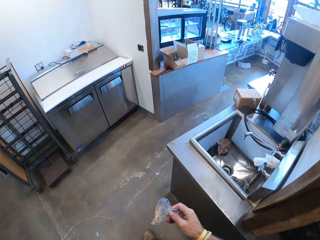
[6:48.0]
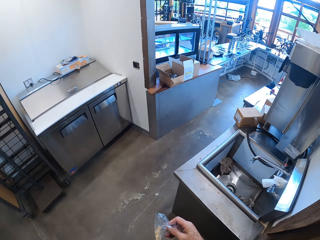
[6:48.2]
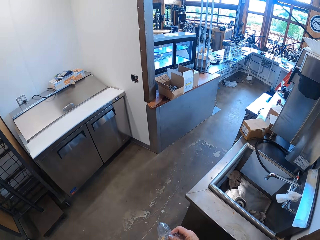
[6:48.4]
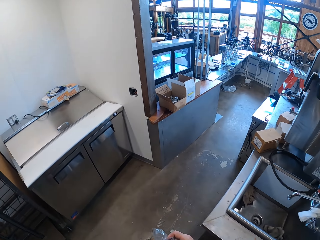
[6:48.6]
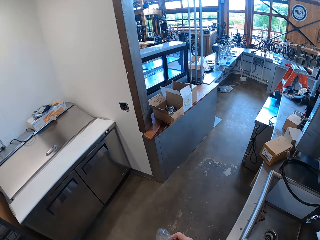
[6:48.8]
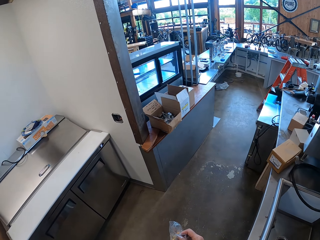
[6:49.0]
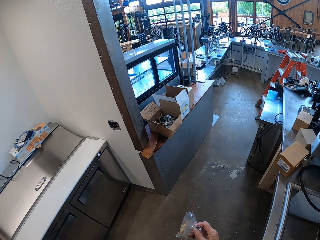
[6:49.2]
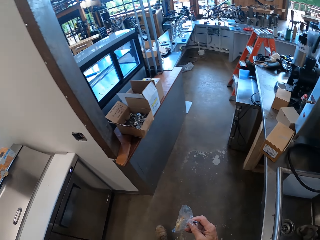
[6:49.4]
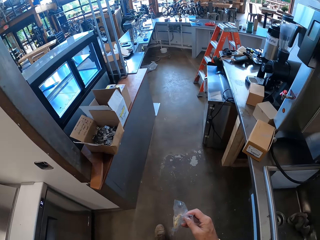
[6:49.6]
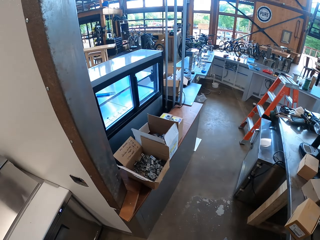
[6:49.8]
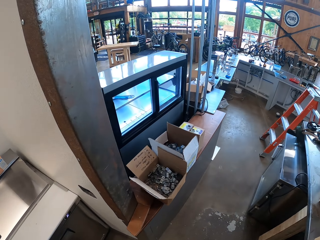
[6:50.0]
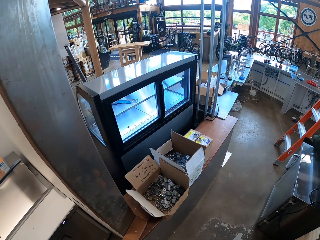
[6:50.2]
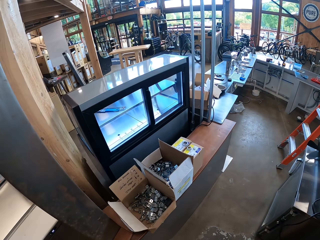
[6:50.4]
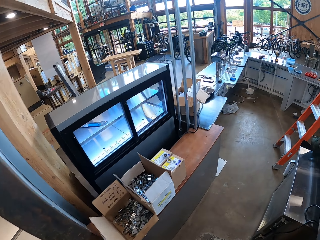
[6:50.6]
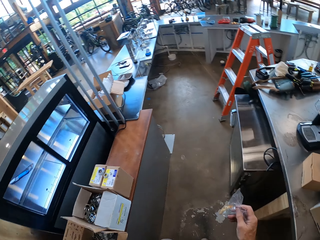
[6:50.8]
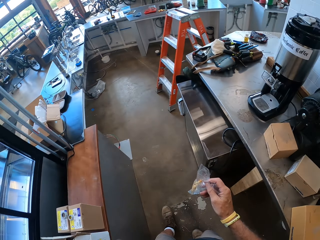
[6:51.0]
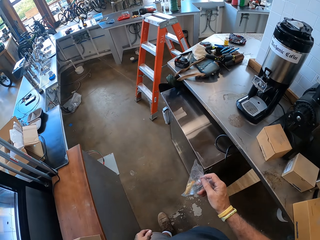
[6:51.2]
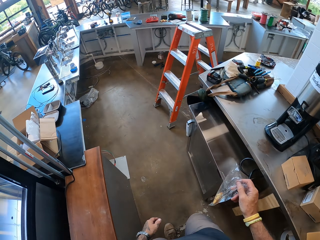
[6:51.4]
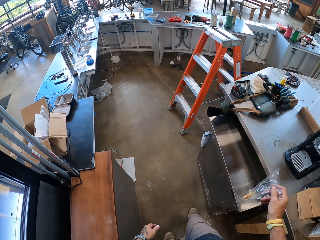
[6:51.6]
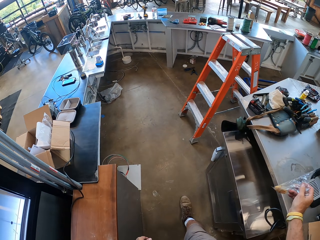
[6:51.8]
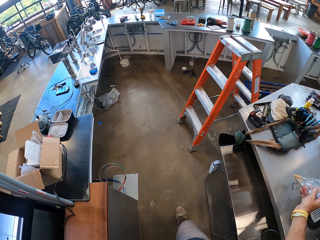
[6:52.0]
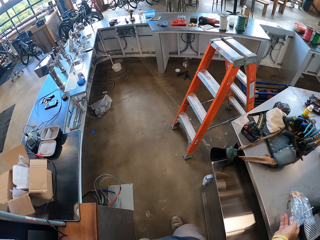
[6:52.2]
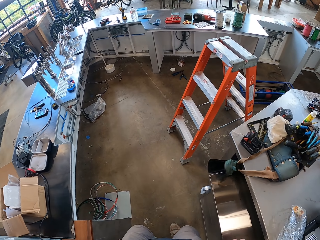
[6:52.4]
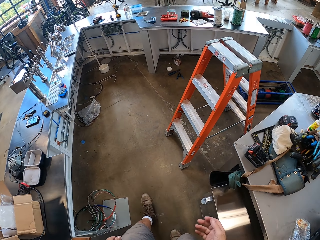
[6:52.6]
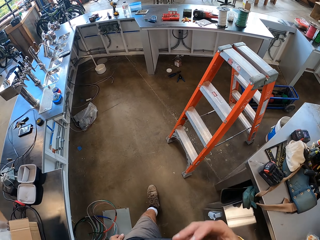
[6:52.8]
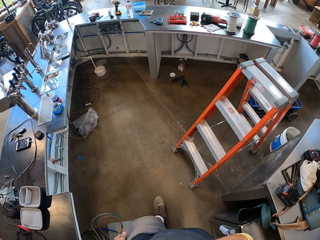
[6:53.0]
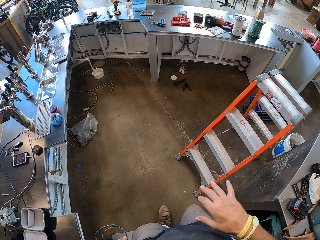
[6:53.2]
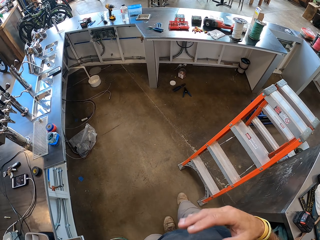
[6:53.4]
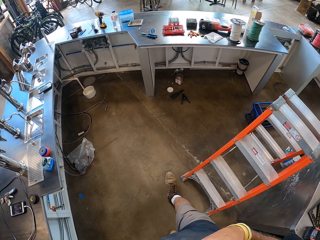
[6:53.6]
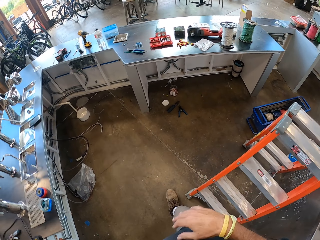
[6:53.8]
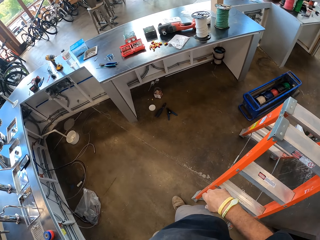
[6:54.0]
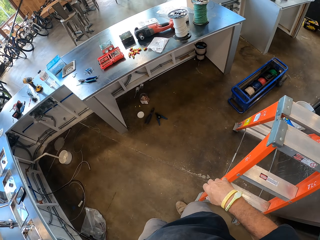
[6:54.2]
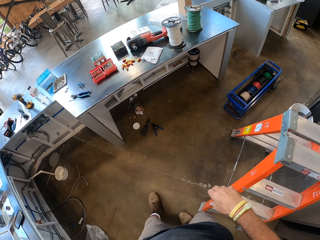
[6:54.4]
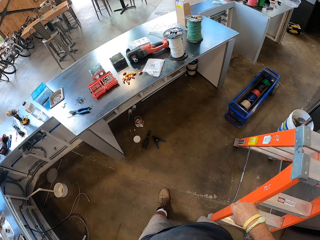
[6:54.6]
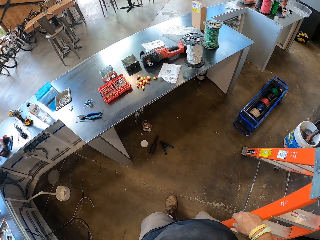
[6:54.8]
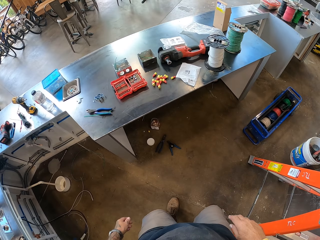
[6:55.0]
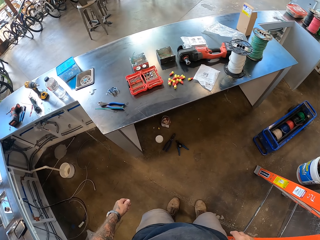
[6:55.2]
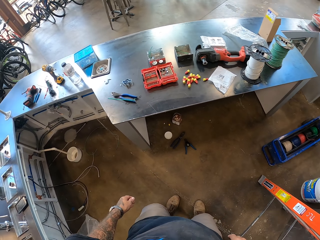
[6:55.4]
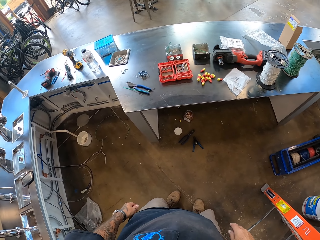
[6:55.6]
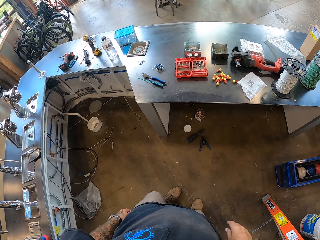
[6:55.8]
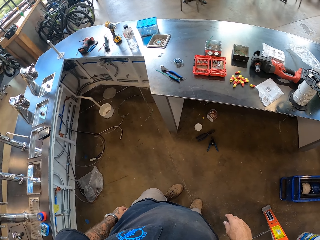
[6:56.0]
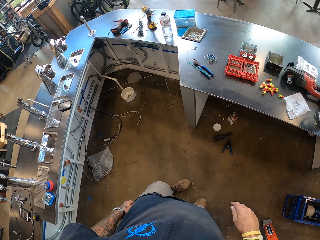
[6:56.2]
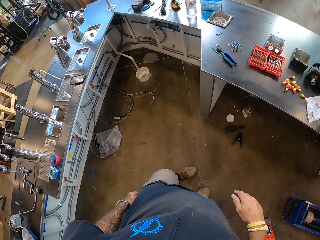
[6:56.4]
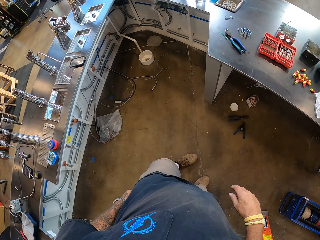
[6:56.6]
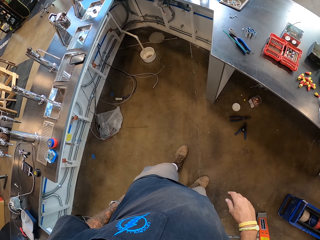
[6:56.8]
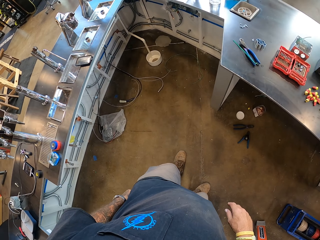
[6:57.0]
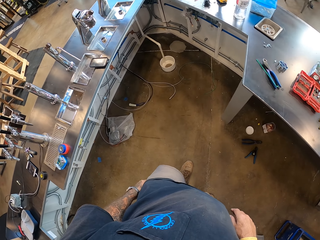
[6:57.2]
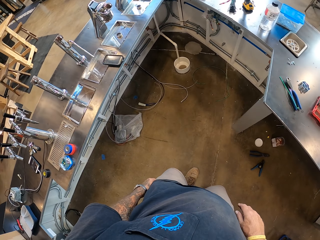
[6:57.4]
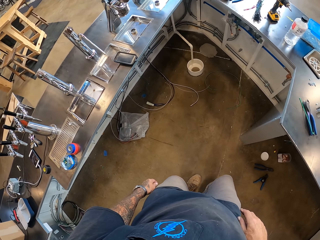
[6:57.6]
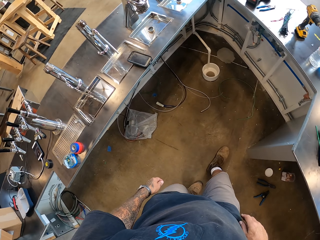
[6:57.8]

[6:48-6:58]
The camera wearer walks. They put a polythene of cookies aside on the counter top. They wipe the clothes. They move. They stand.

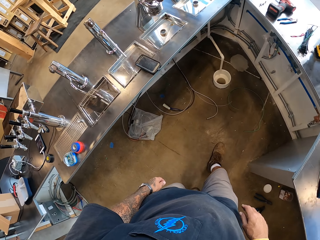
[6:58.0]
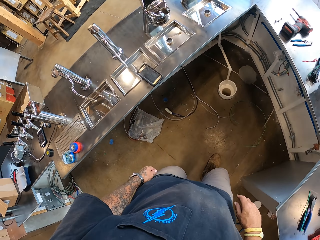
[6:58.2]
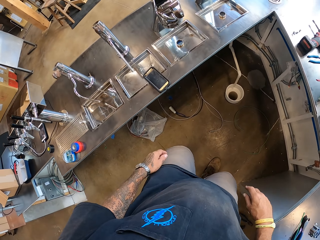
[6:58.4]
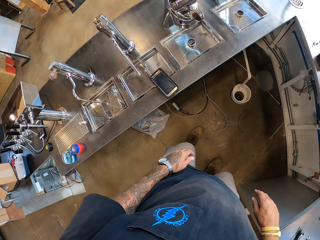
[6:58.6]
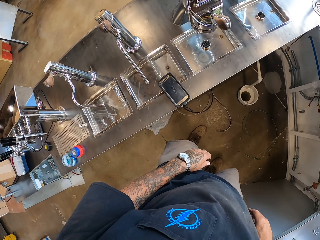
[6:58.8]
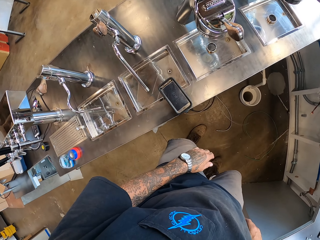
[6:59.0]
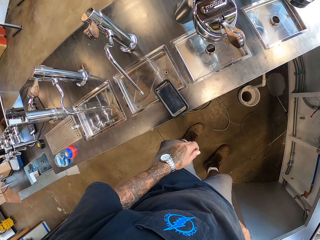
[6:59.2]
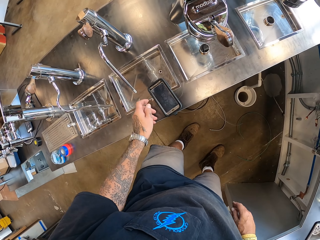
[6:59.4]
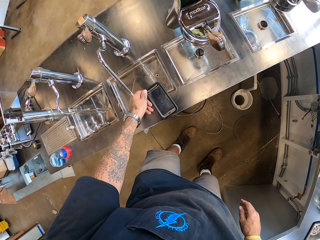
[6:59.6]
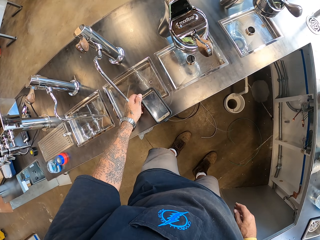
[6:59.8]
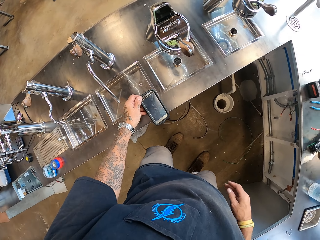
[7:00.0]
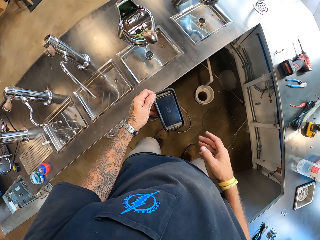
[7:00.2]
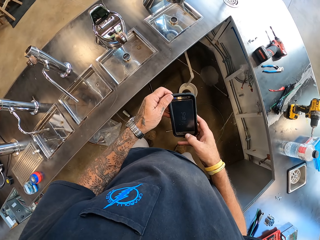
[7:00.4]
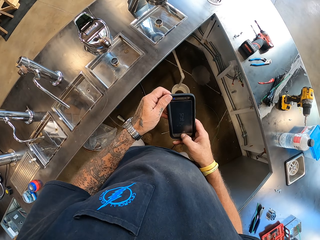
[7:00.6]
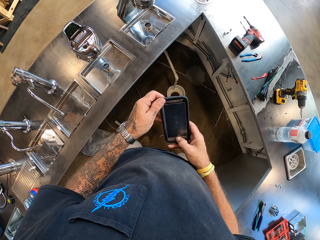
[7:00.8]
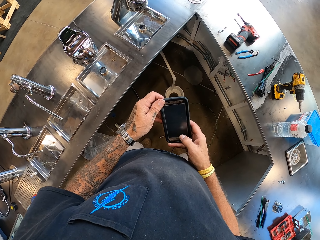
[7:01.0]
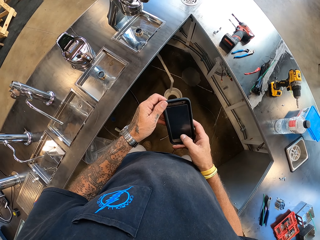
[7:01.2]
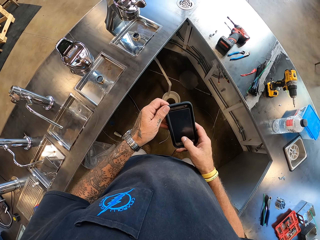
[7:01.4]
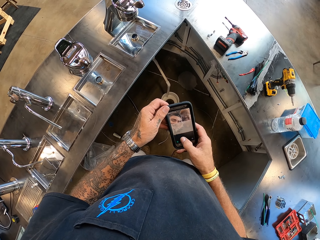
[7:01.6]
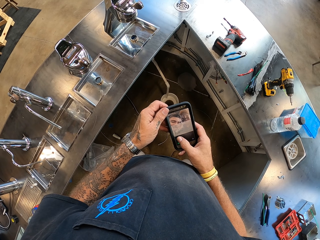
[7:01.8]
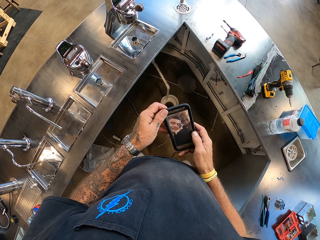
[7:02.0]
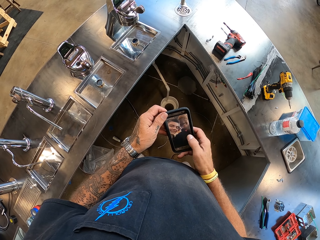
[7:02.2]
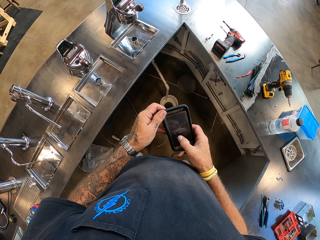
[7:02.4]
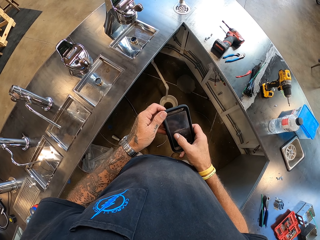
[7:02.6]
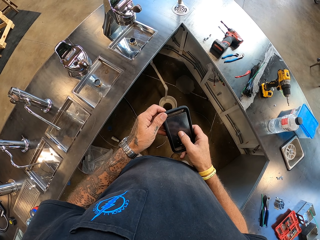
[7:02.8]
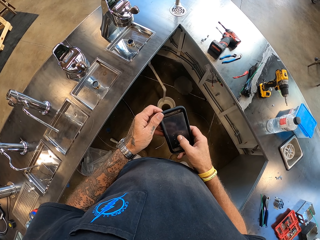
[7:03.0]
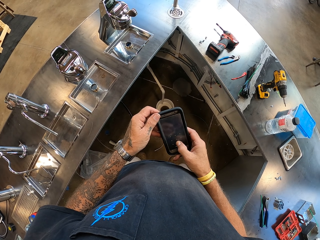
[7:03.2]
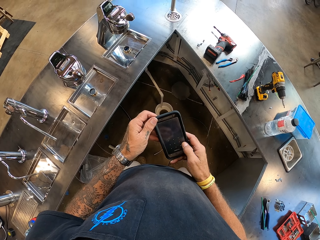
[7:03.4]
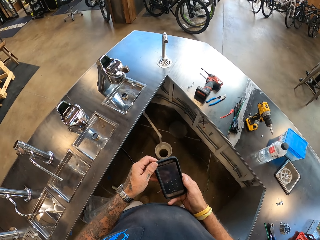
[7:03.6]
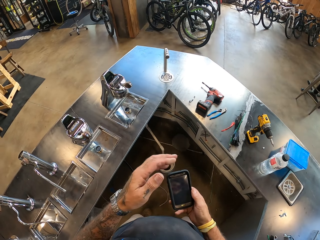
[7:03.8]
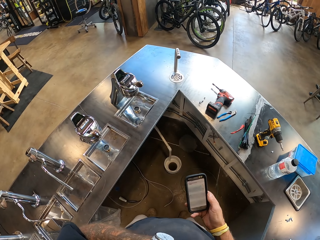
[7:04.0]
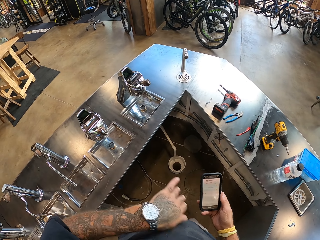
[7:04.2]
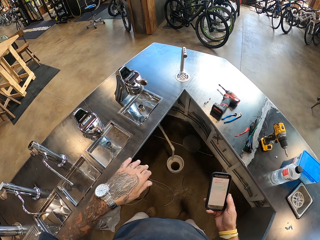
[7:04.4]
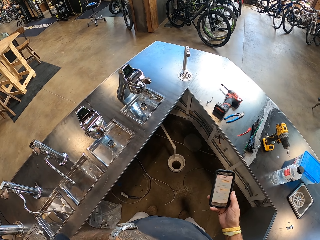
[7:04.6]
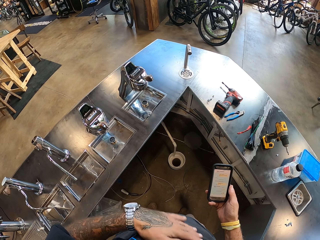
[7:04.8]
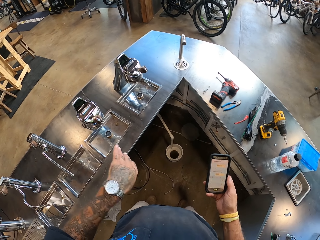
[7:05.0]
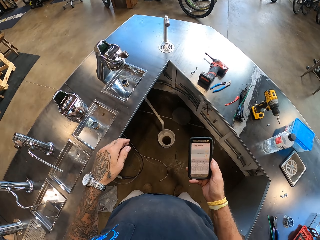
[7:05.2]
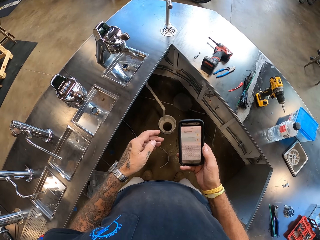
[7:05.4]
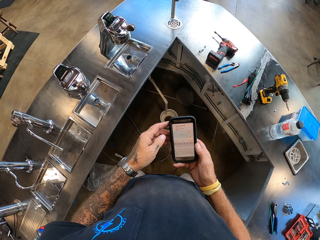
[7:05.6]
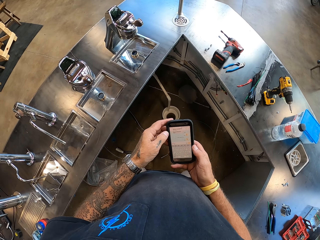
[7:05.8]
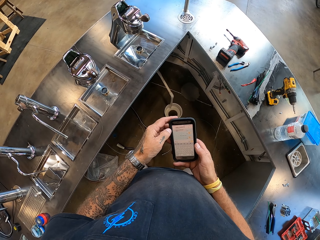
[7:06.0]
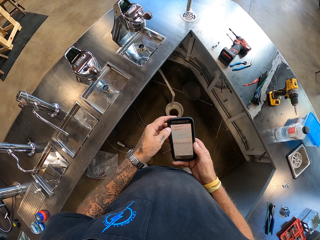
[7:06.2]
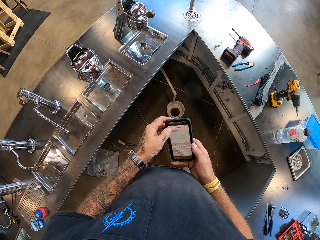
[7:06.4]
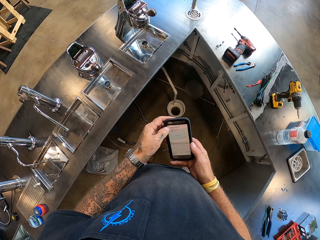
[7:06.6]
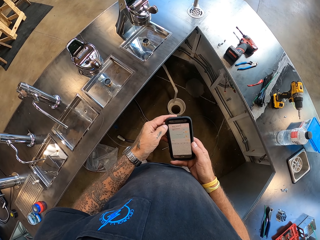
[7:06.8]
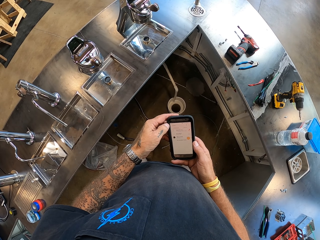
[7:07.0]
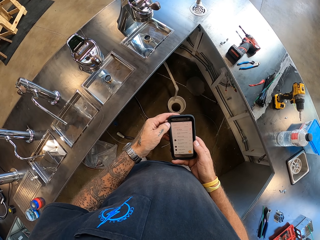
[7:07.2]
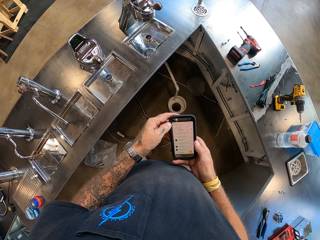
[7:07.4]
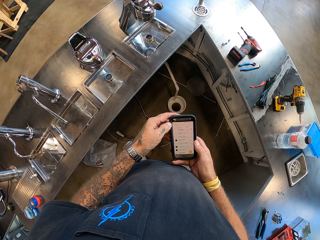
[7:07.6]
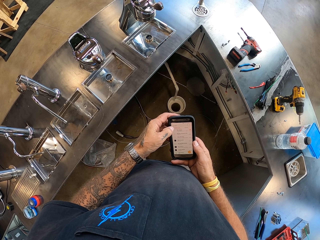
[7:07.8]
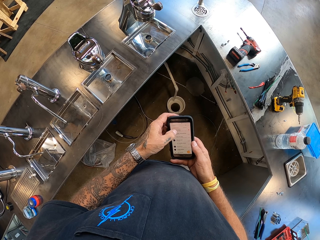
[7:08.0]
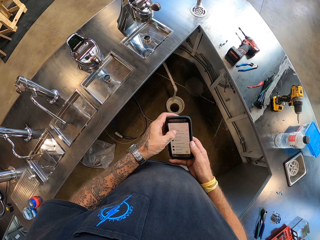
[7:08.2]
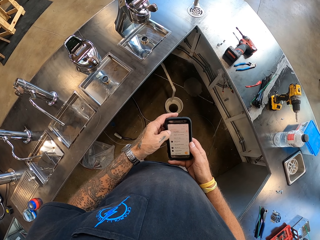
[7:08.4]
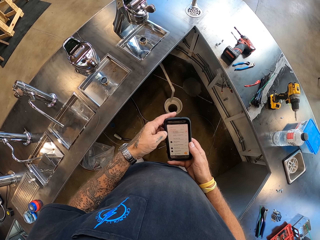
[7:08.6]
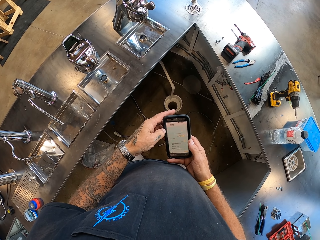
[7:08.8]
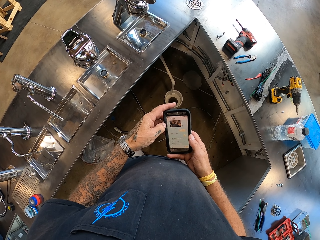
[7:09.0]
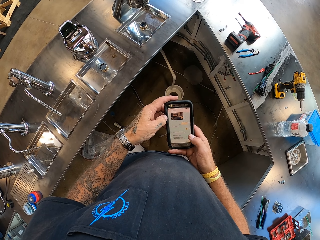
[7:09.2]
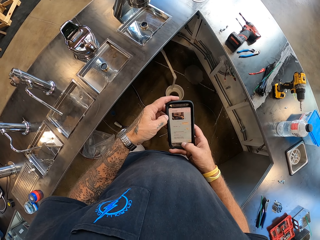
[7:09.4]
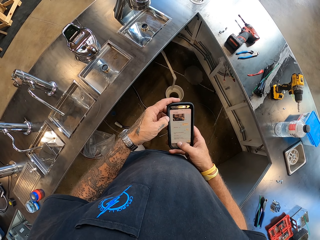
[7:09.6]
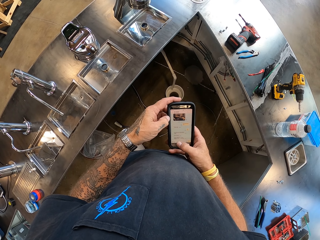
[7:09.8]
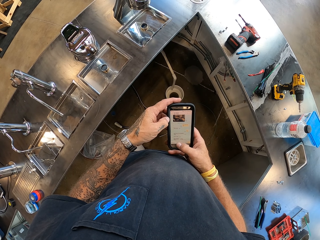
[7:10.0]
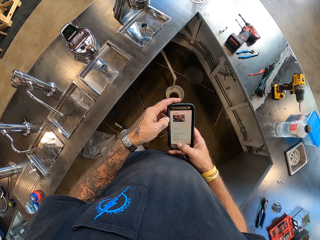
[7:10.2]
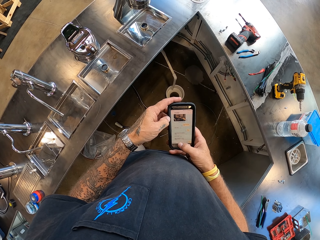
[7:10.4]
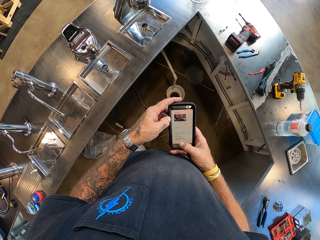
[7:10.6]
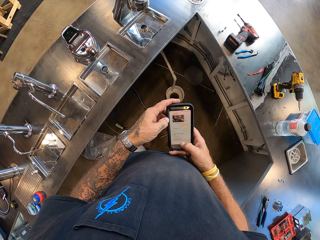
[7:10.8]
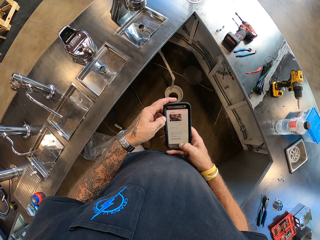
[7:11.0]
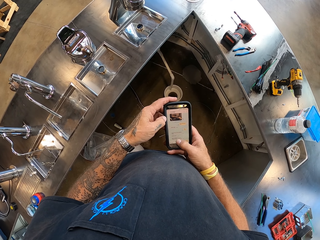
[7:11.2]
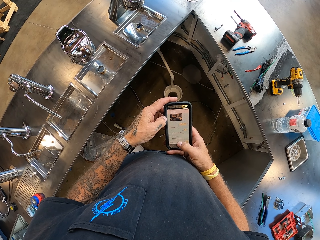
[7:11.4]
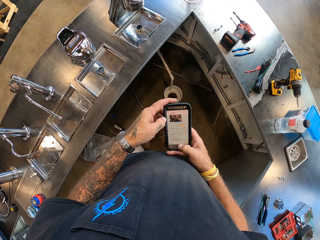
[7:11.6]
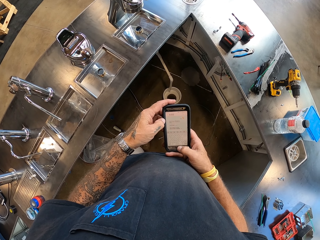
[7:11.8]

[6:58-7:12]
The camera wearer walks. They pick up the phone. They touch the phone. They wipe the t-shirt. They hold the phone. They touch the phone.
